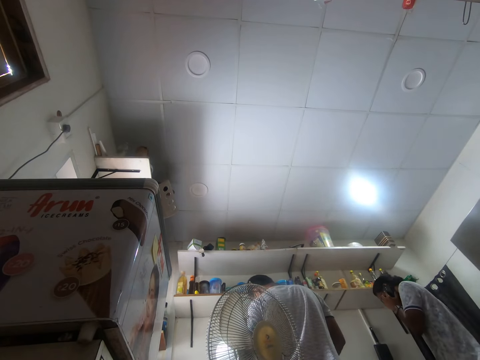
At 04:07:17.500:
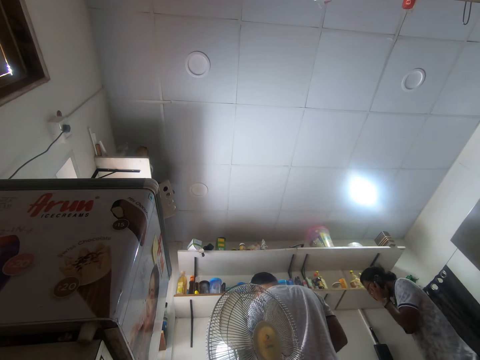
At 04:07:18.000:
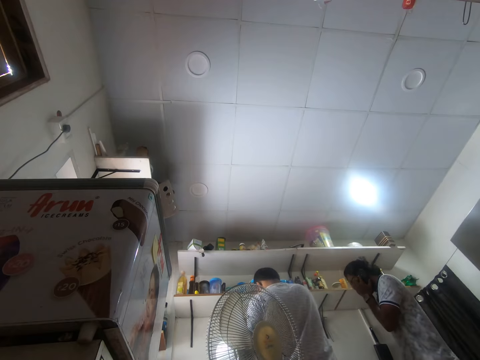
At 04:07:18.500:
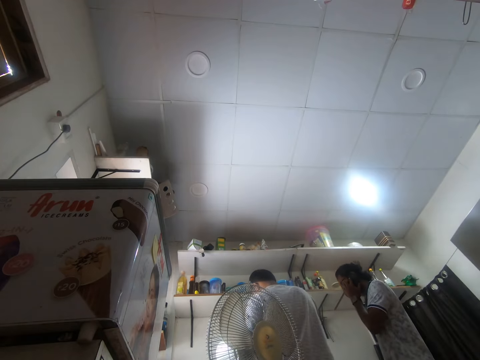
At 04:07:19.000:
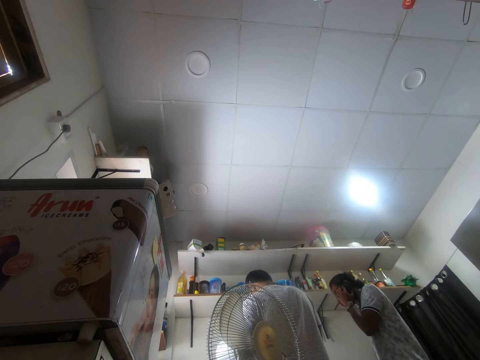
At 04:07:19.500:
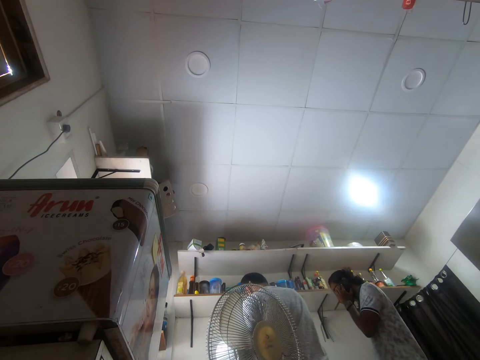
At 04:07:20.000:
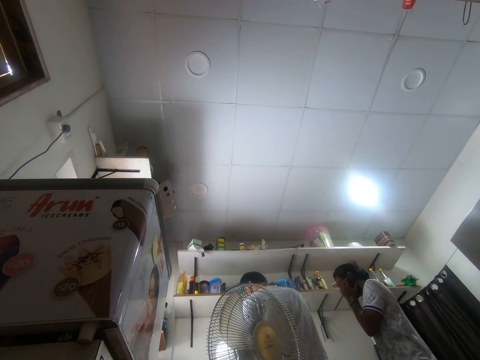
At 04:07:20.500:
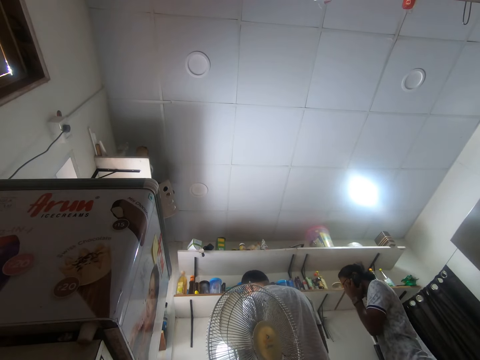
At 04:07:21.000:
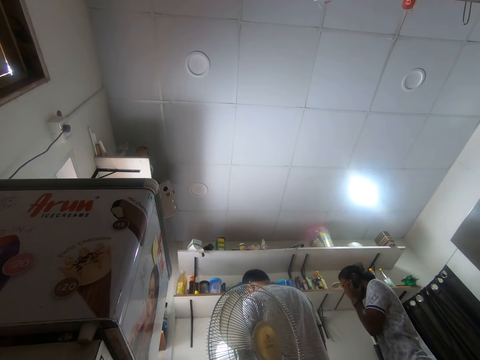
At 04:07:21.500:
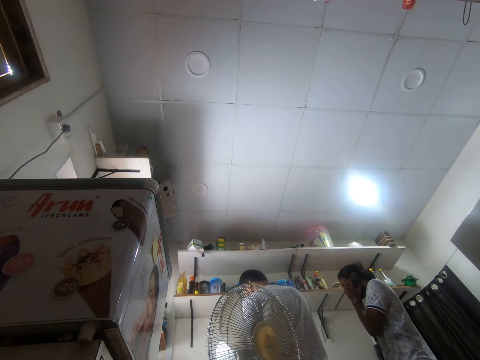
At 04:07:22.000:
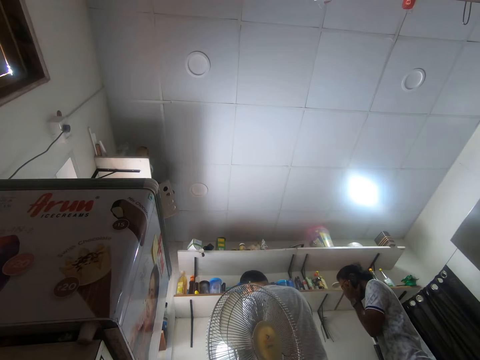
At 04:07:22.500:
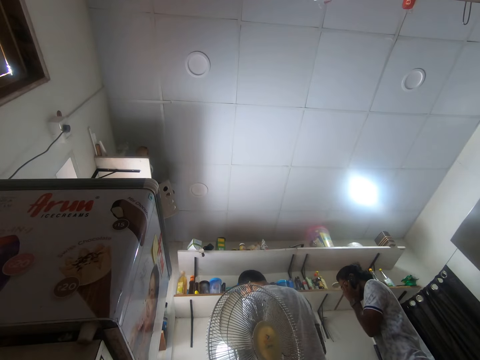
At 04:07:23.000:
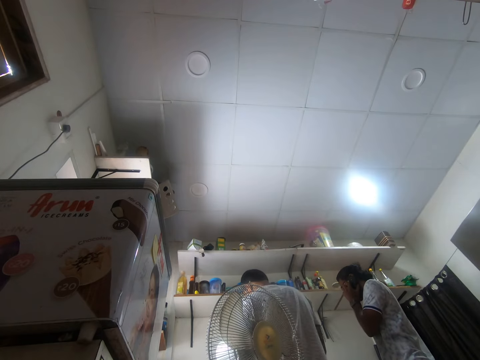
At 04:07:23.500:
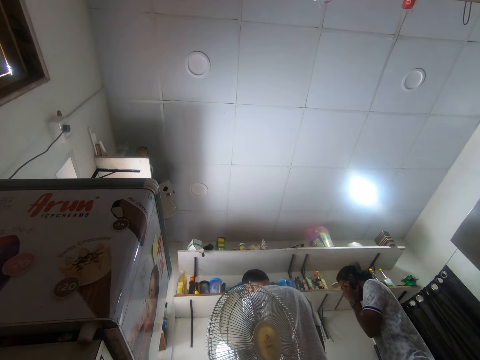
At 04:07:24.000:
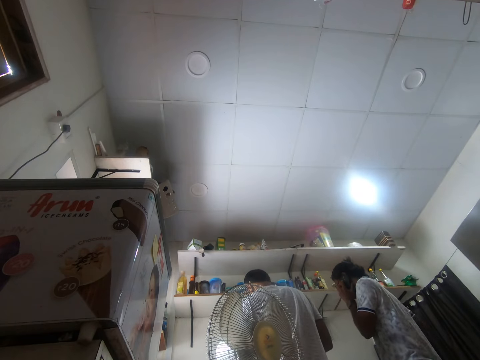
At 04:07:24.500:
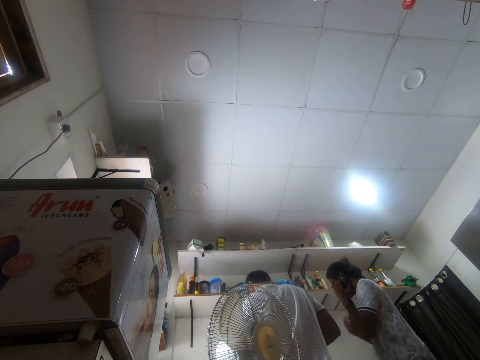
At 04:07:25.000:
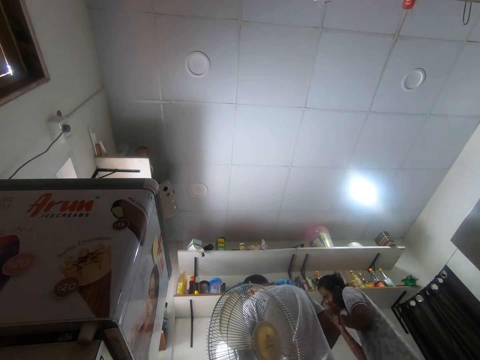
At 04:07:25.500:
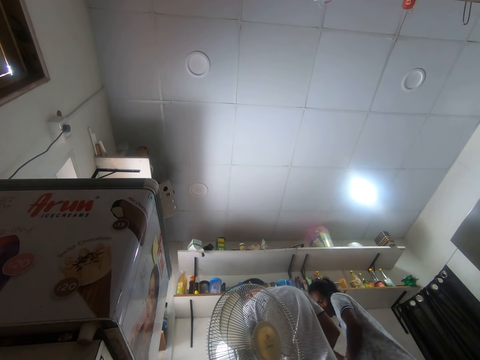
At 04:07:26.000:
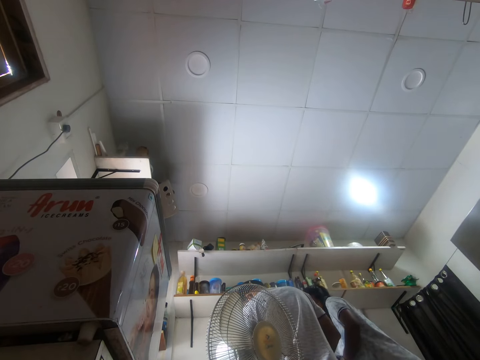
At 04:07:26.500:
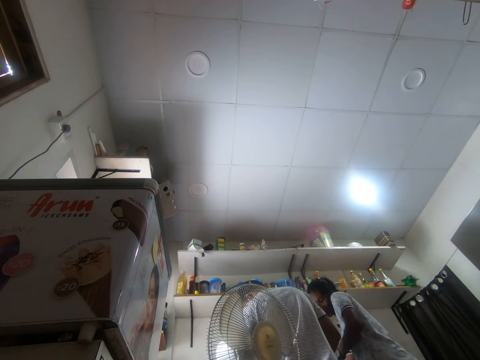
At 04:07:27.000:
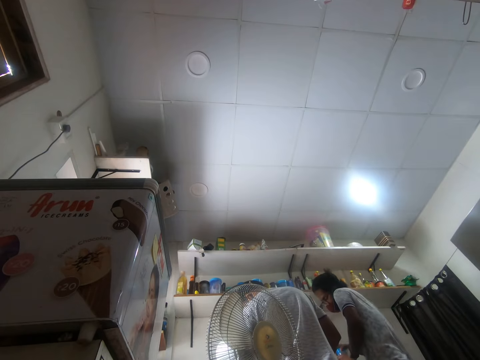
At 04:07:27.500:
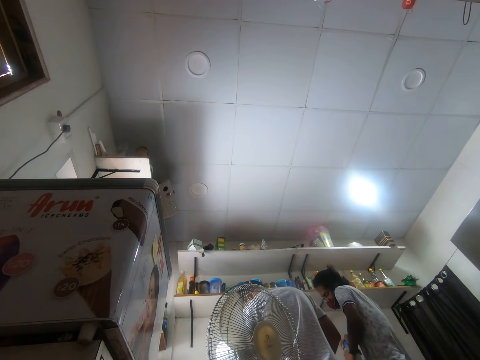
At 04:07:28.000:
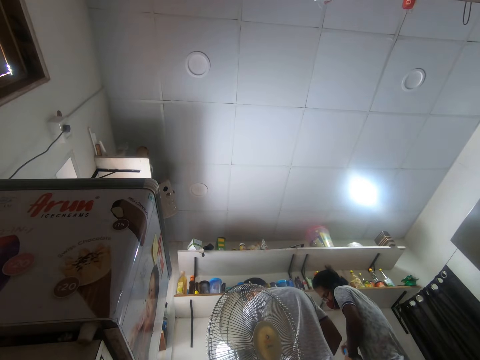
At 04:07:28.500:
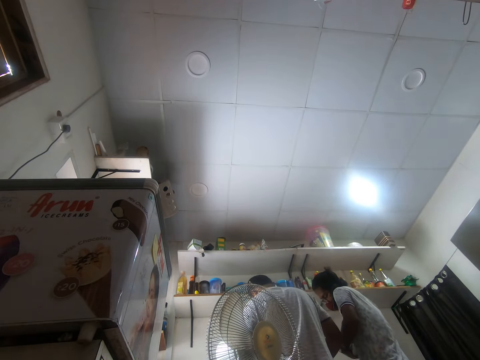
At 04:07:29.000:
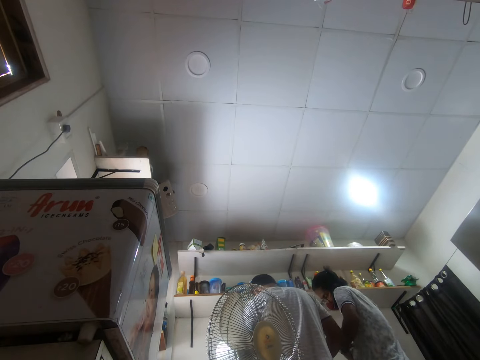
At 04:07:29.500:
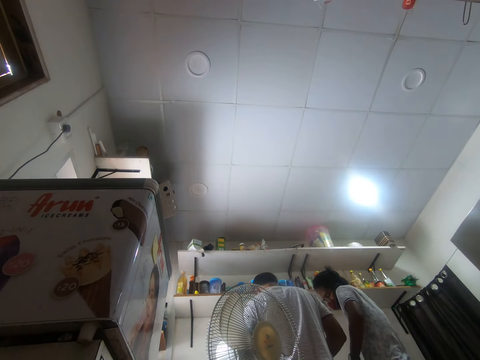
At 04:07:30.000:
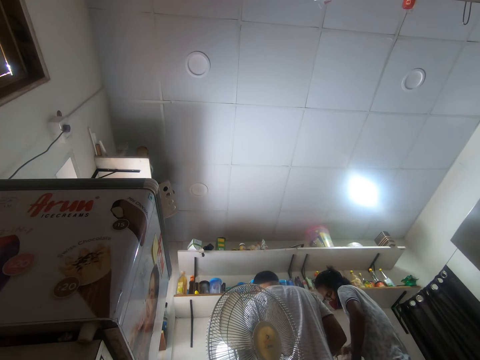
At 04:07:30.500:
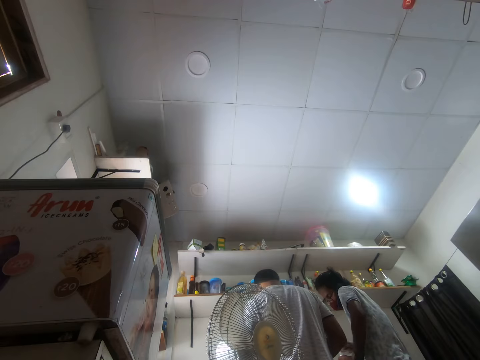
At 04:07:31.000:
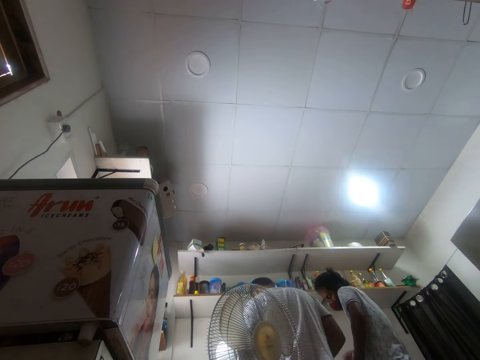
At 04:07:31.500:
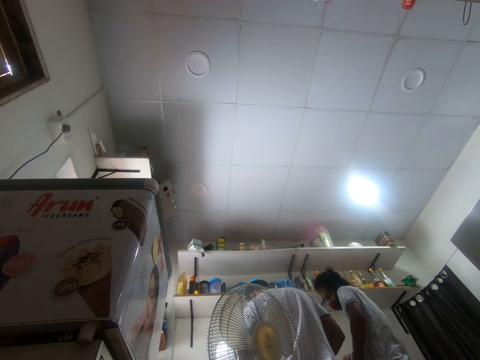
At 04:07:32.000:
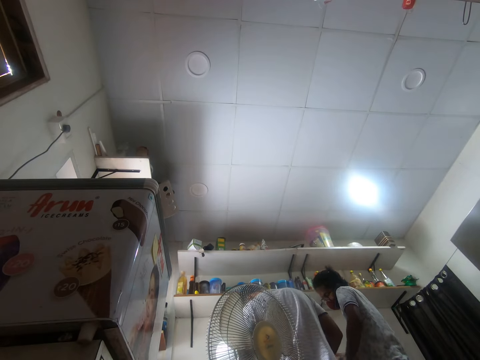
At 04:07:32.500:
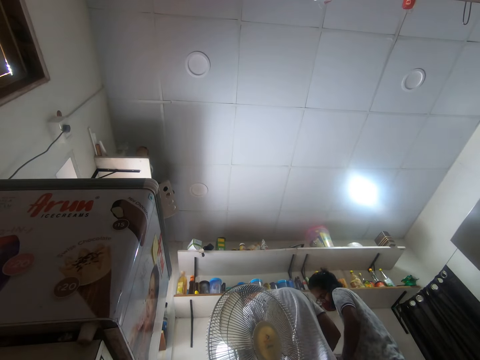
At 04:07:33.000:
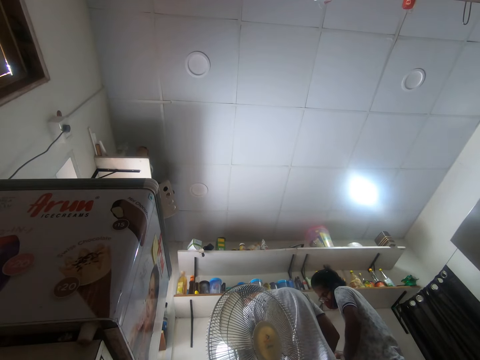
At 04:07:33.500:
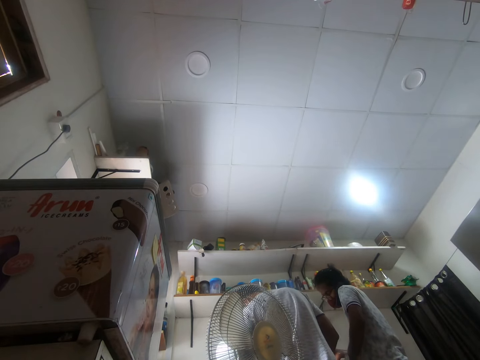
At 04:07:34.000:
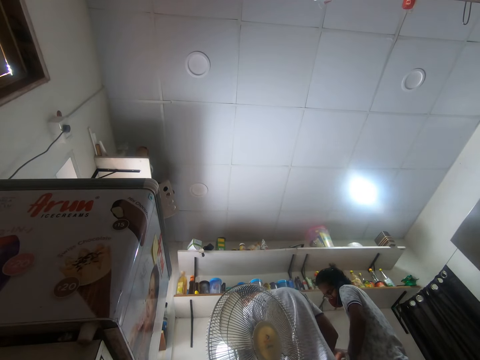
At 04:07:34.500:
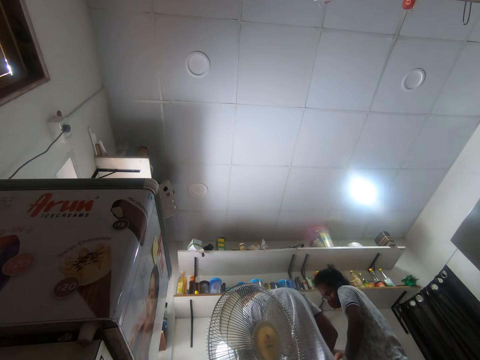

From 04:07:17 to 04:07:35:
The camera wearer speaks using a phone. A man stands.

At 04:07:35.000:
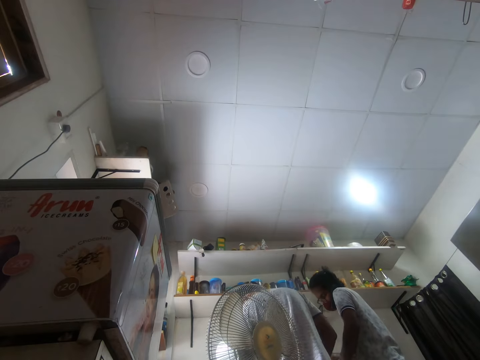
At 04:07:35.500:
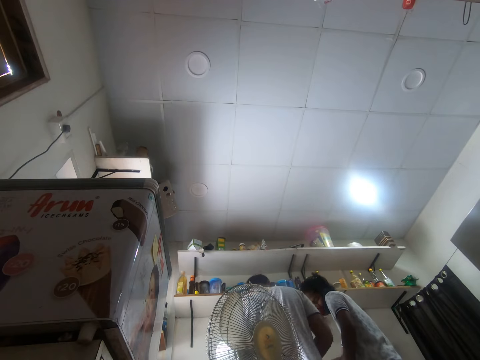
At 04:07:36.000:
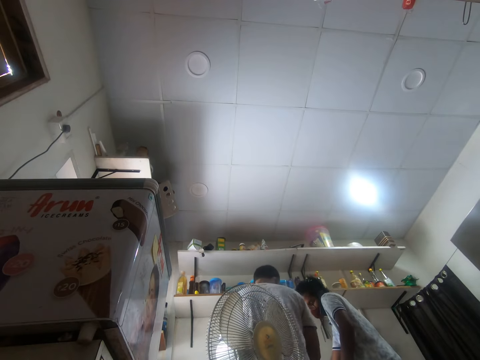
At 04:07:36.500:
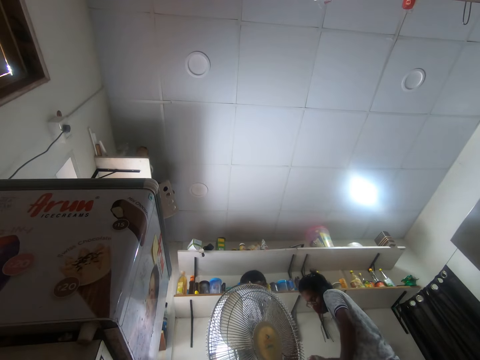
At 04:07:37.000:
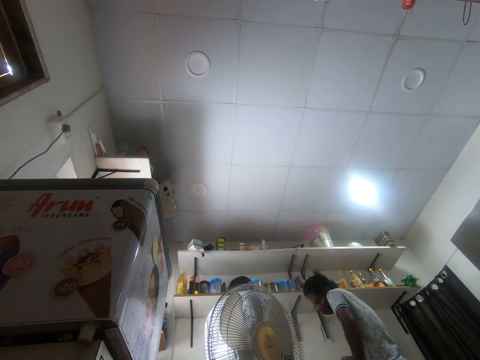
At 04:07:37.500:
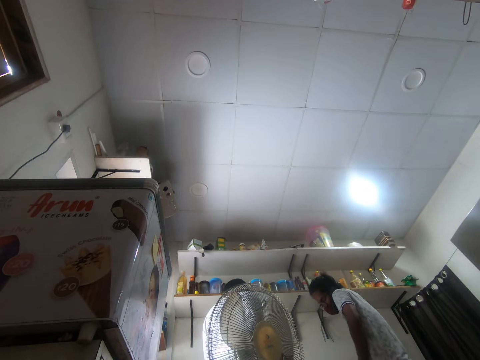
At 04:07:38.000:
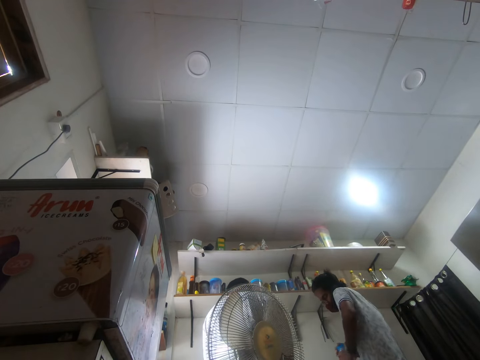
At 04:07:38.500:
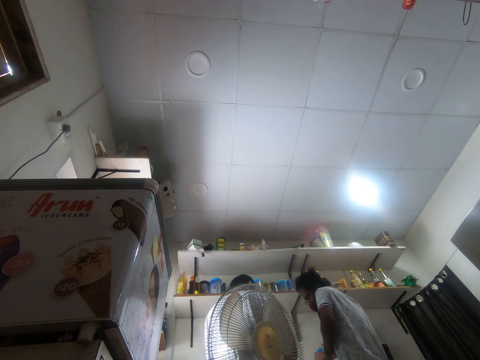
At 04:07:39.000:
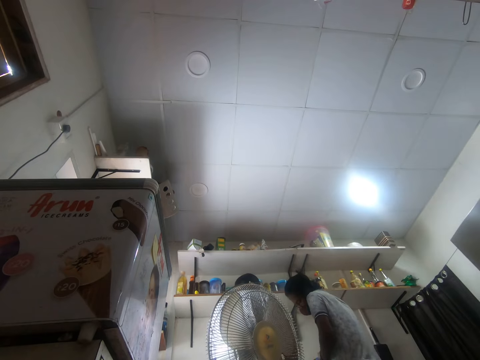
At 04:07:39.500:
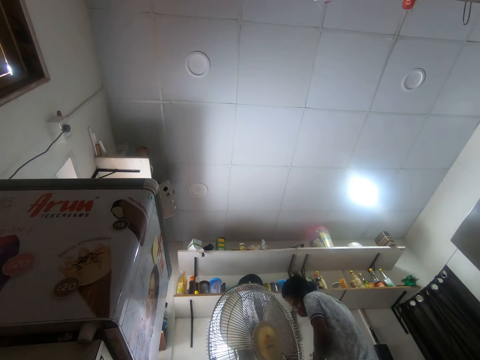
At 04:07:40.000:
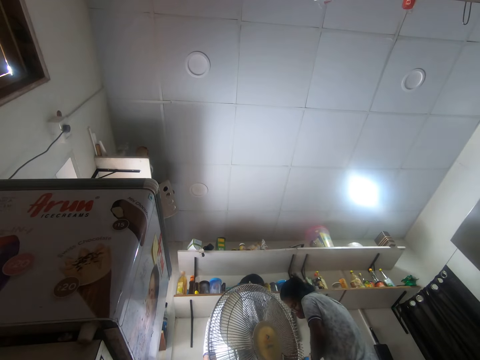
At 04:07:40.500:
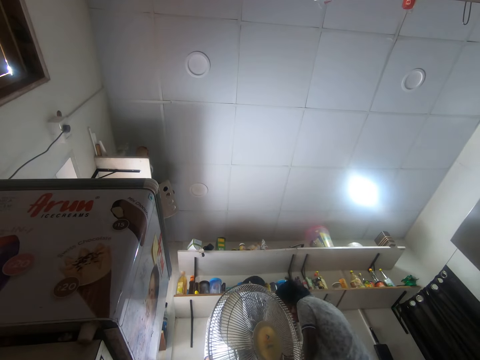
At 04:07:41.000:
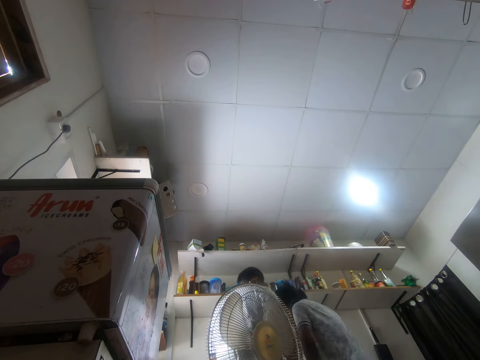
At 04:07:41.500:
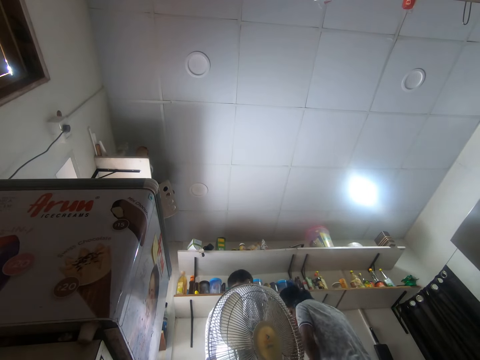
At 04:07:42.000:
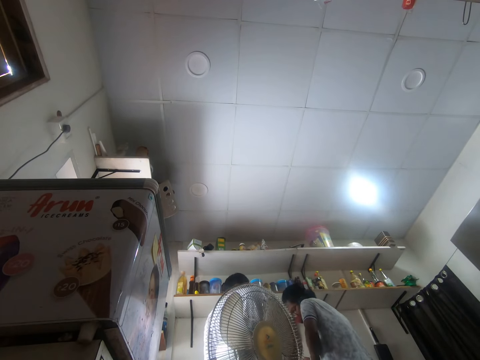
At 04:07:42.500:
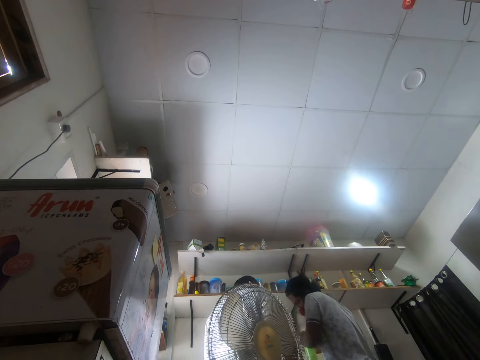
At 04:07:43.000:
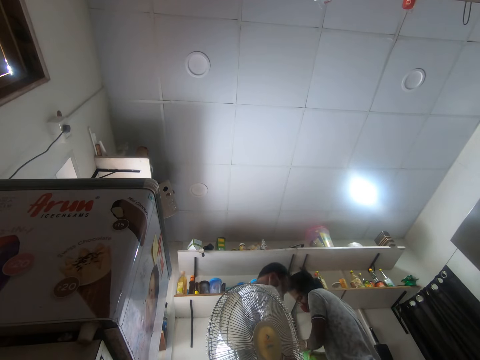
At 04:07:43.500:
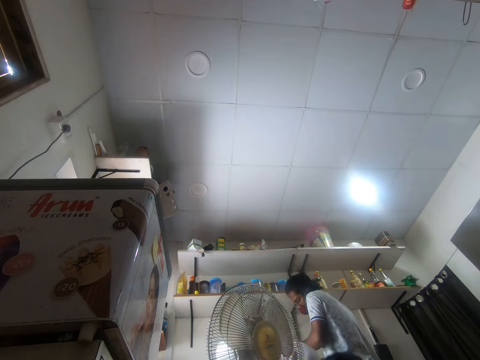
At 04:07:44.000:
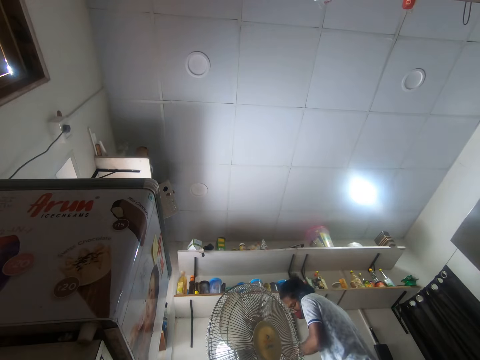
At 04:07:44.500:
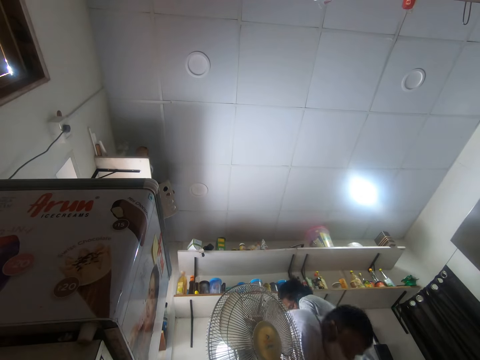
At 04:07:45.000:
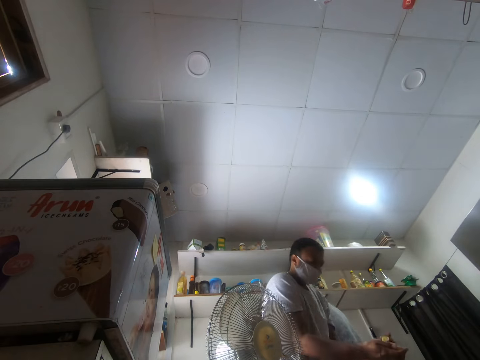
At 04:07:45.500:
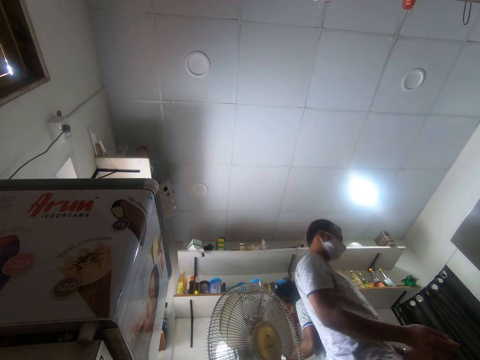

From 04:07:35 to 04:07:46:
A man bends.
